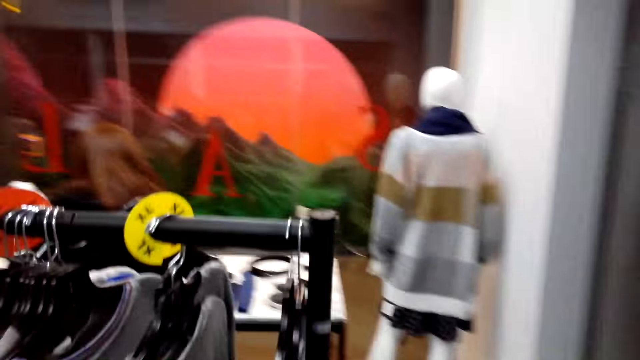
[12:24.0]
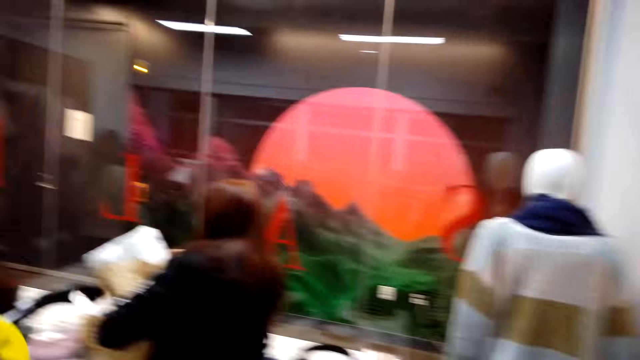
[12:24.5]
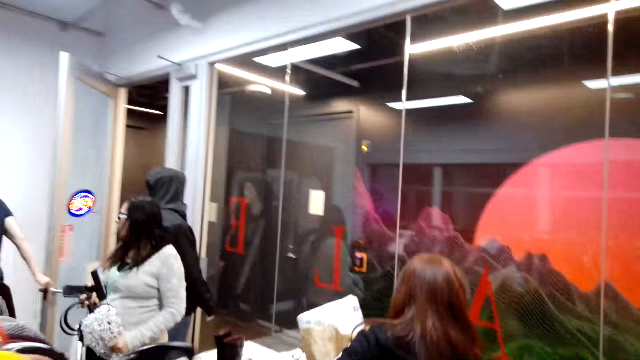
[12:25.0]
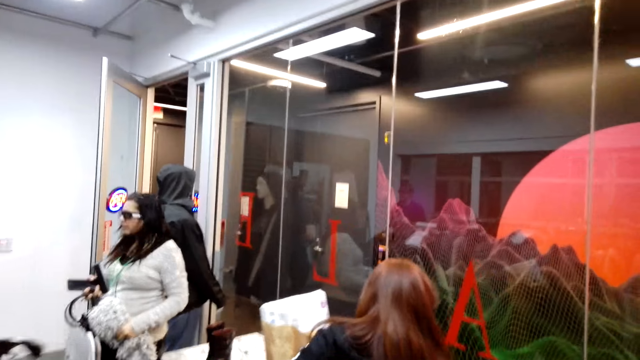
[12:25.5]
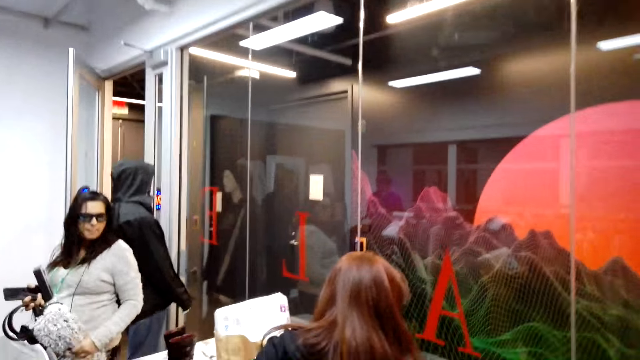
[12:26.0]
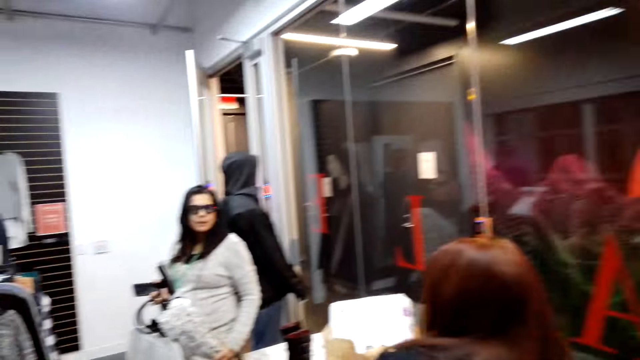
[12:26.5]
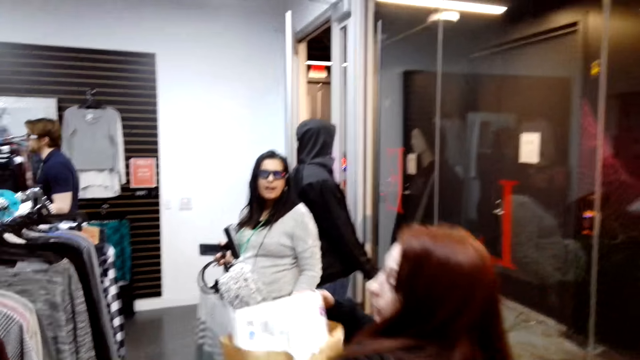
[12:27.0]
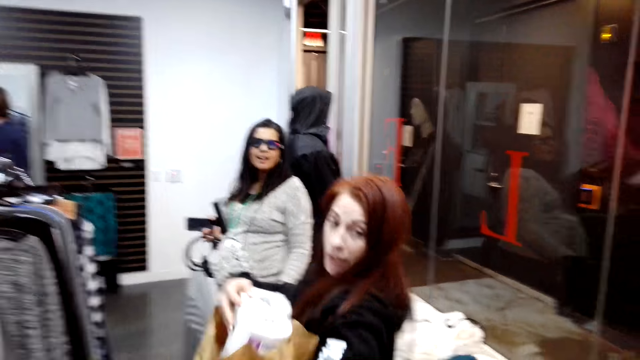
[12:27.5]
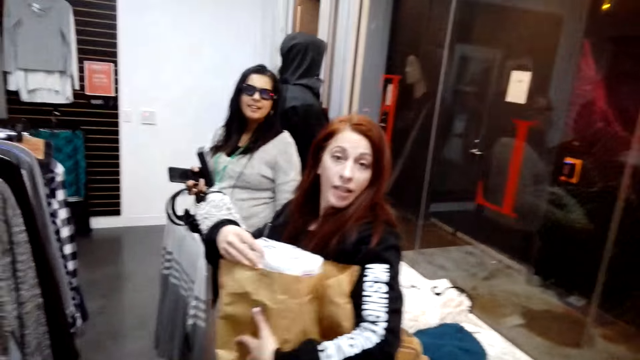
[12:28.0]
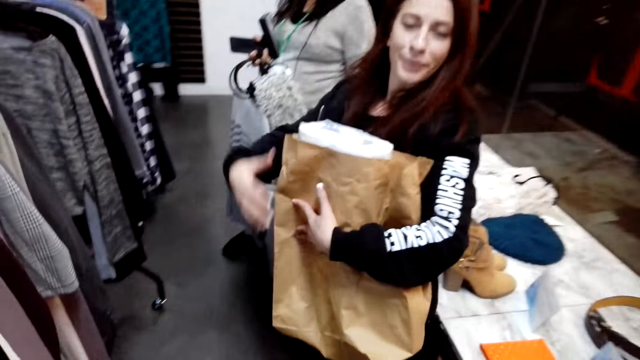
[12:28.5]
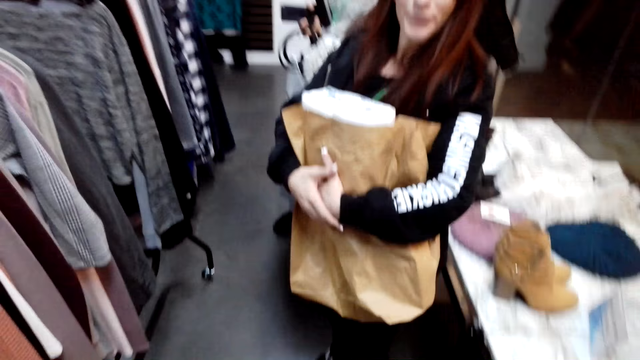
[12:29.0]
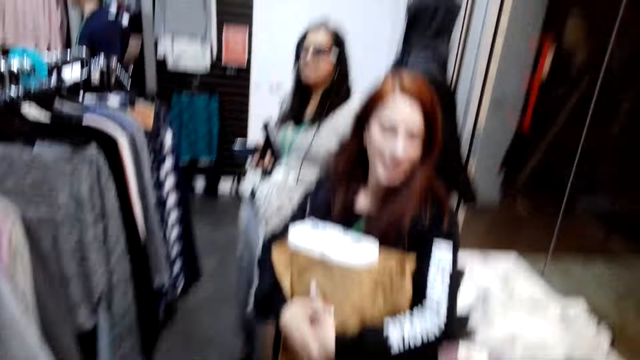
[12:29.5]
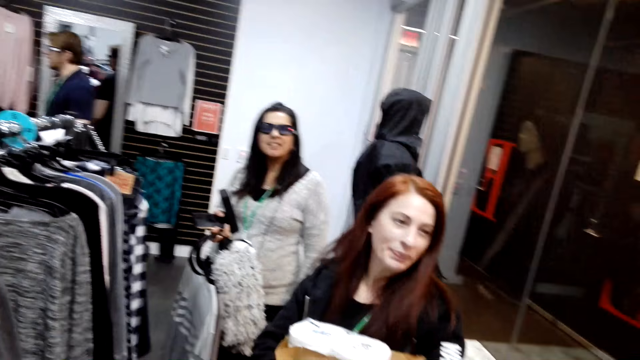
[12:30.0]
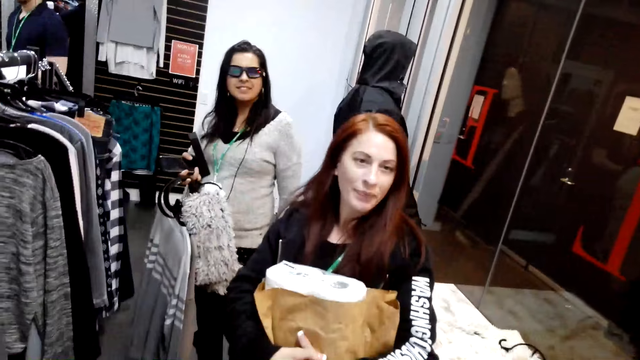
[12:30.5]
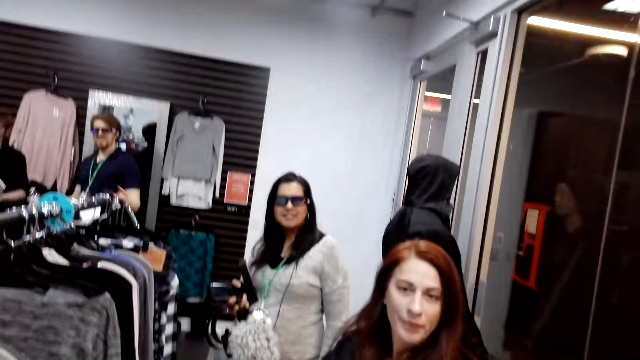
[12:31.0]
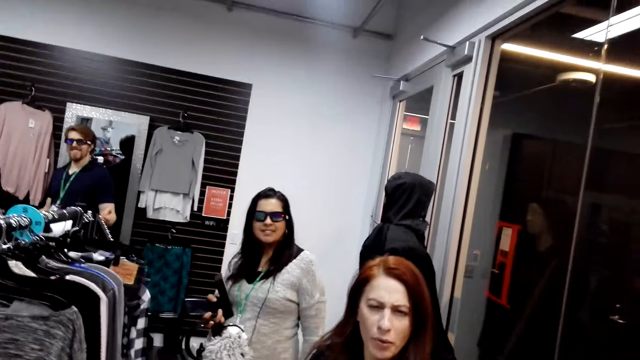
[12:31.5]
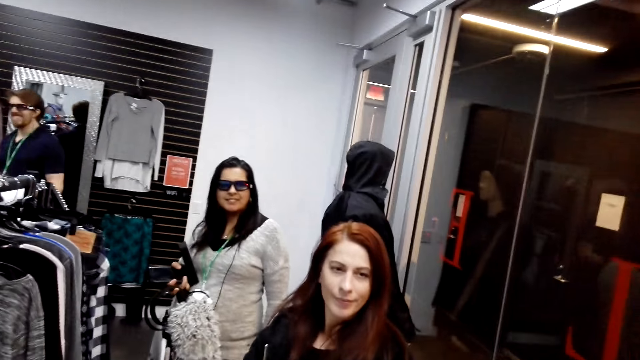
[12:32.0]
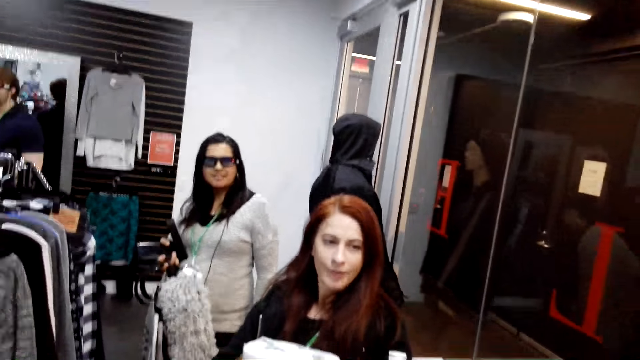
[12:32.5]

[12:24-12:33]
The camera wearer walks in the shop. A lady holds a khaki bag with both hands. The camera wearer stares at the lady. They converse with the lady.

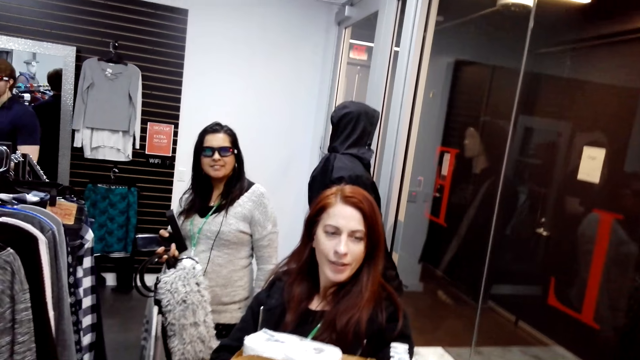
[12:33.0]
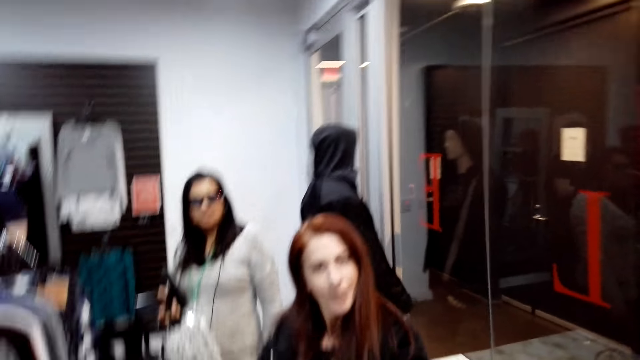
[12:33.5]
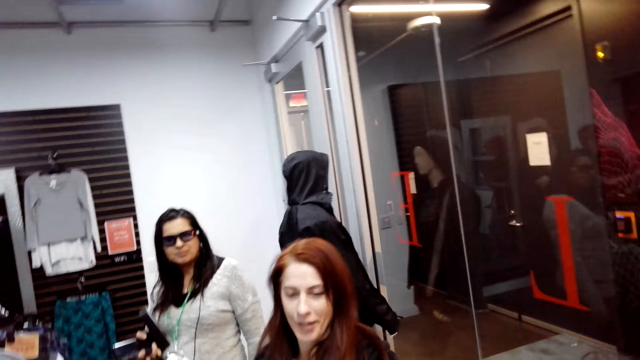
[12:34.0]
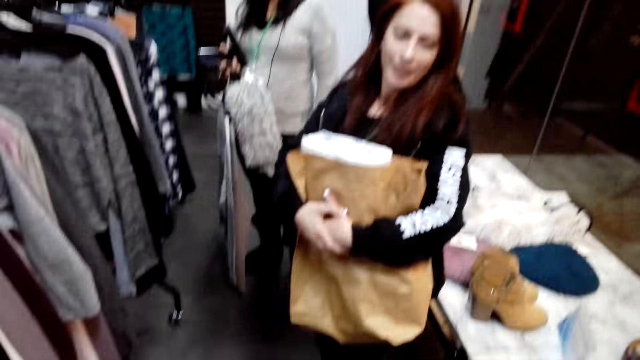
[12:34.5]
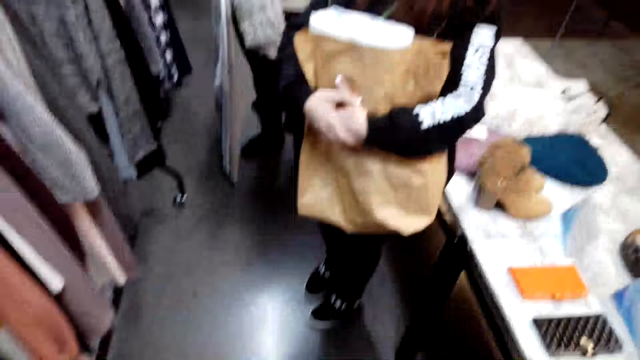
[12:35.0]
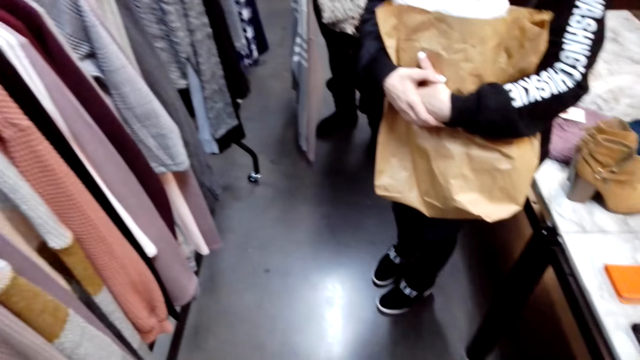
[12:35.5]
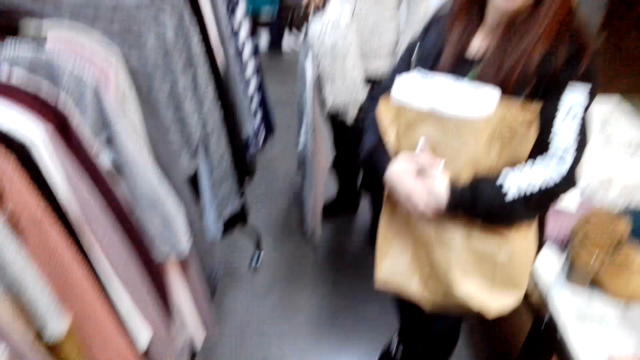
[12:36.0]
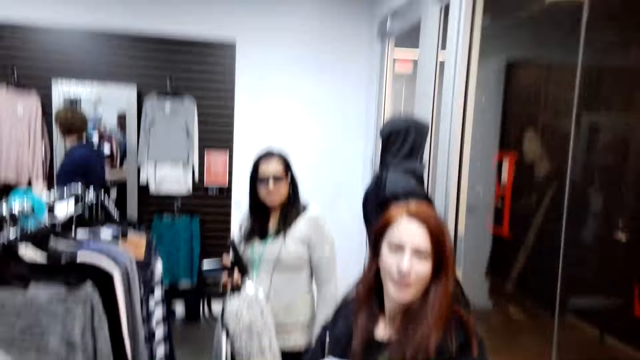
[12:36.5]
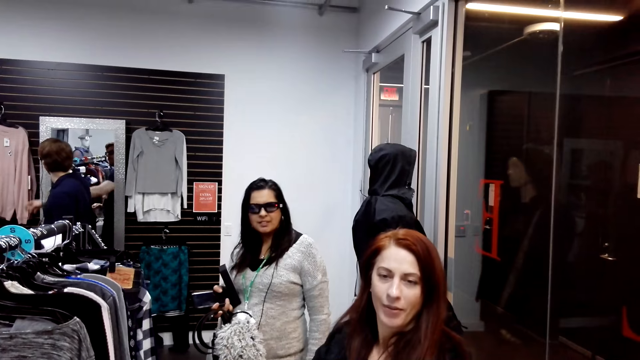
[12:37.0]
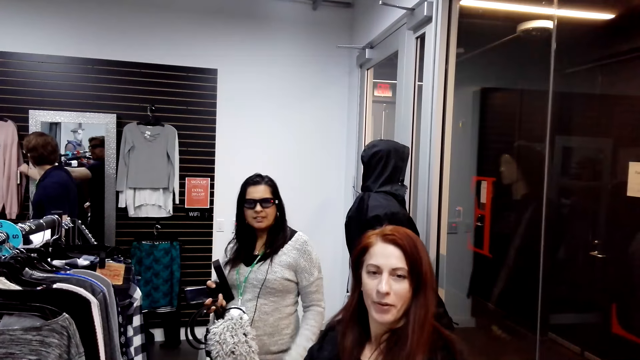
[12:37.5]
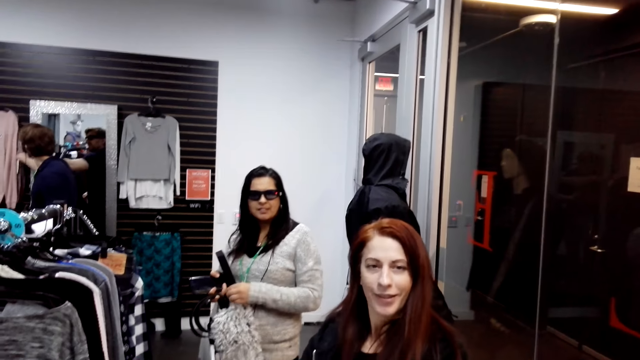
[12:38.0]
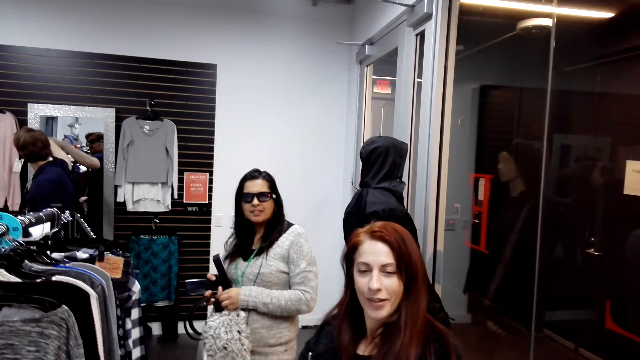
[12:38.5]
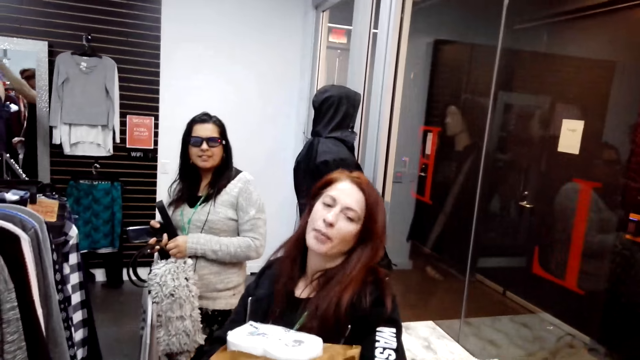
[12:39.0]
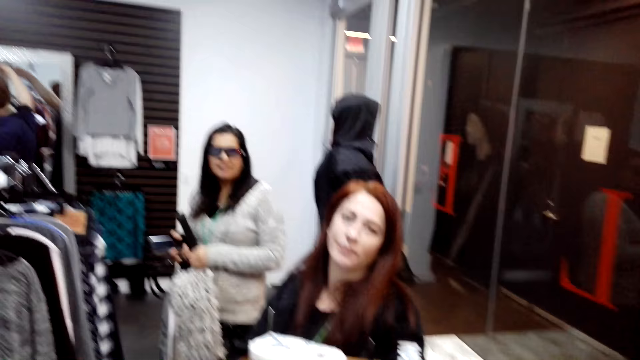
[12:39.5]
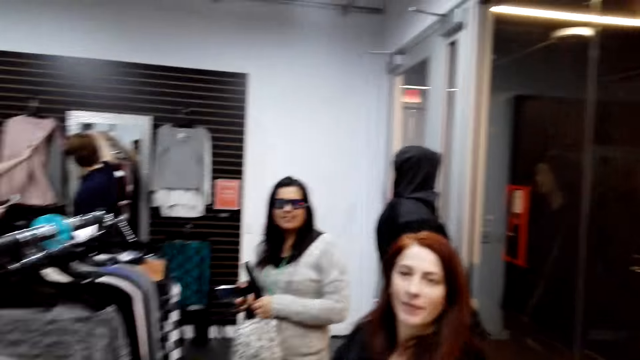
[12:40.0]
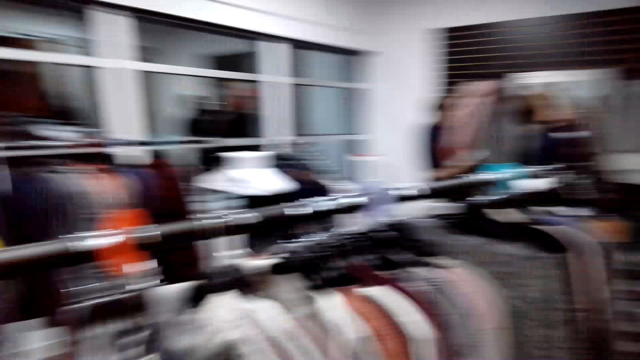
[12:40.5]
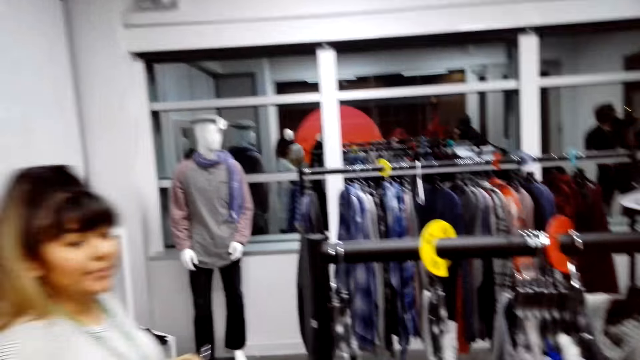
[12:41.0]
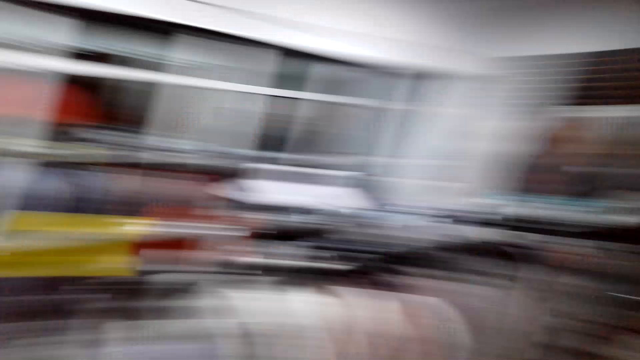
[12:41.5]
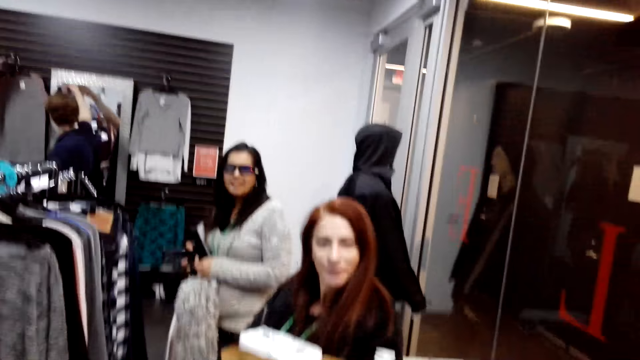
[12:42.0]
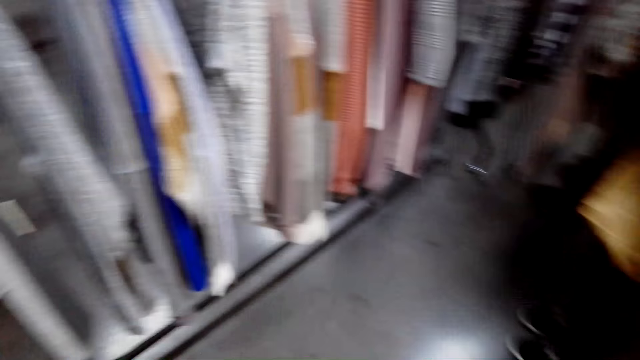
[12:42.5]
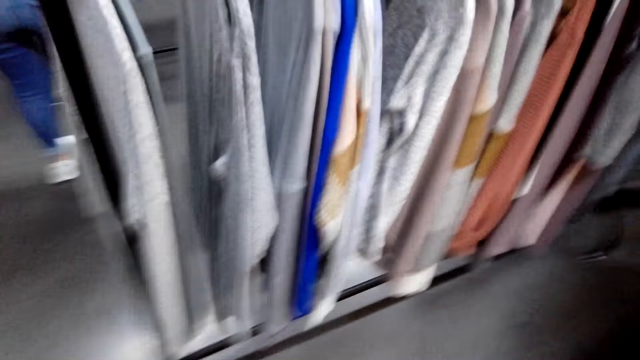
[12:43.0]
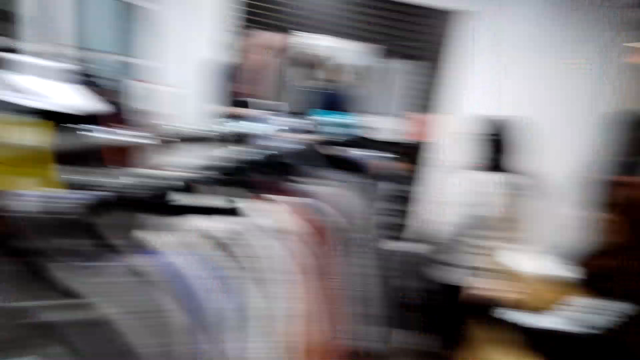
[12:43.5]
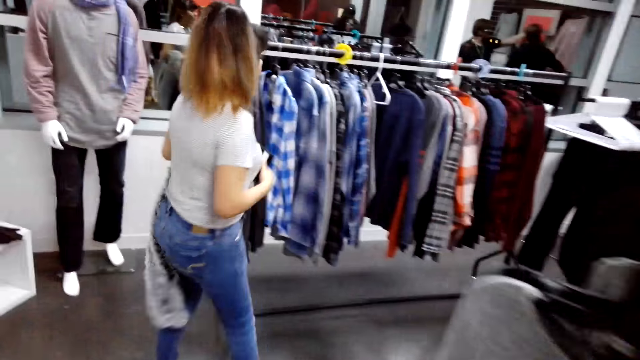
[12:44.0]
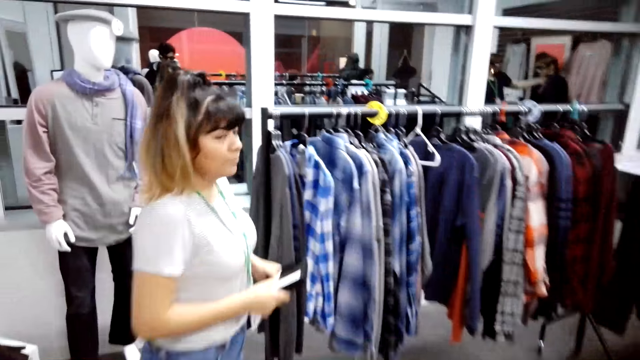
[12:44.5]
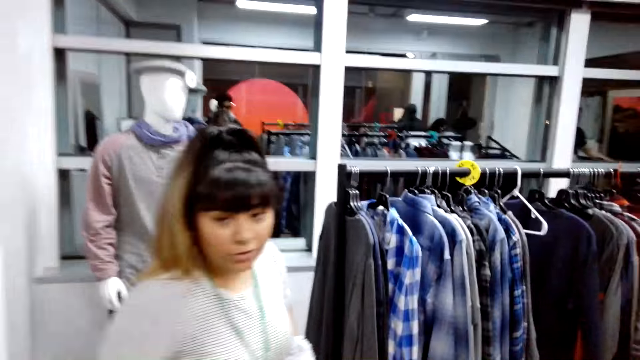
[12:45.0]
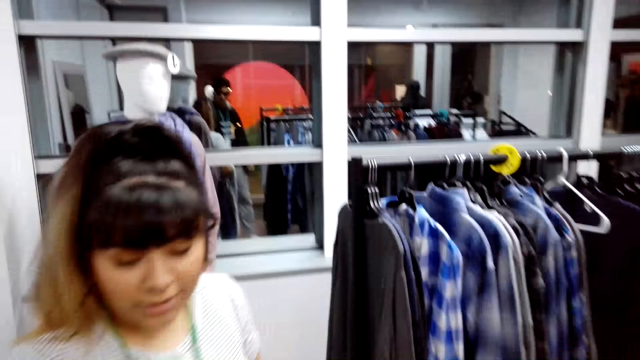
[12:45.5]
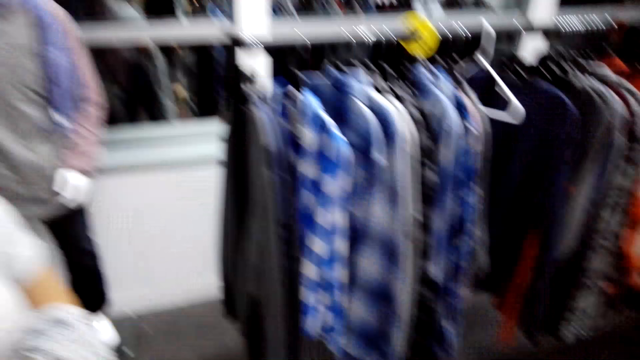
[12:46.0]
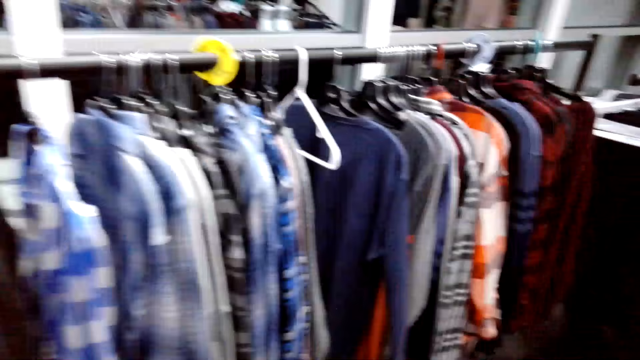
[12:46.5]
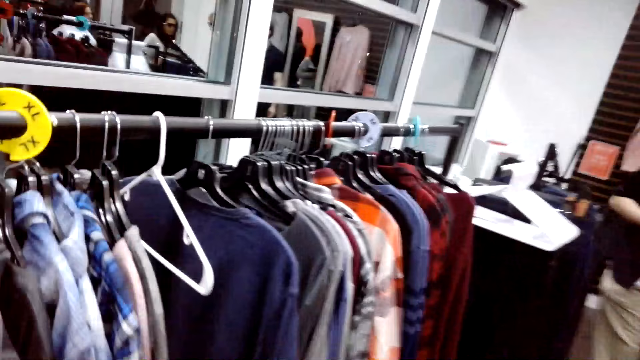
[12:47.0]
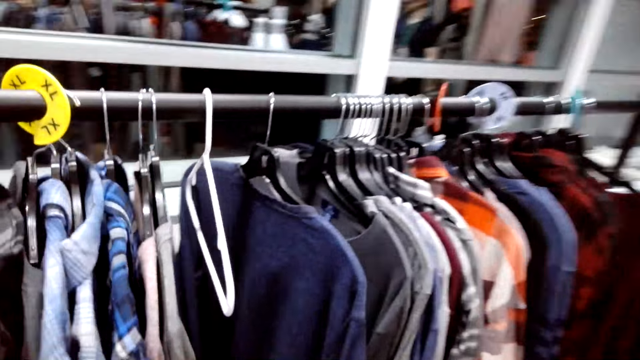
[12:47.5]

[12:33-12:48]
The camera wearer stares at the floor. They stare at a lady. Another lady holds the scarf with the left hand. The camera wearer stares at a third lady. They walk back. They stare at the first lady. They walk in the shop. They stare at the third lady. They stare at the shirts.
